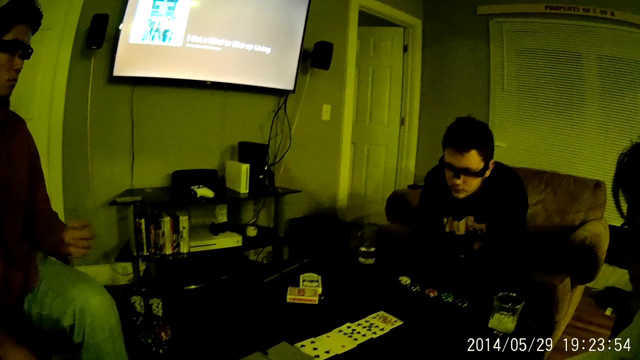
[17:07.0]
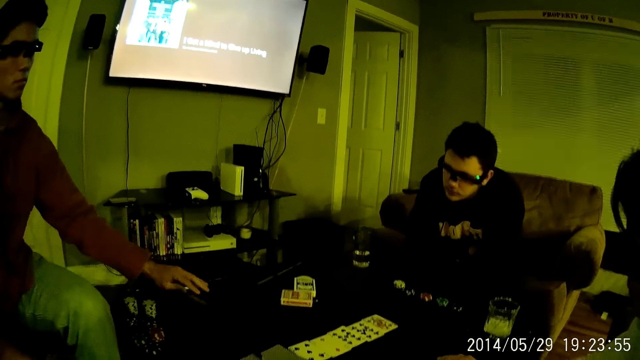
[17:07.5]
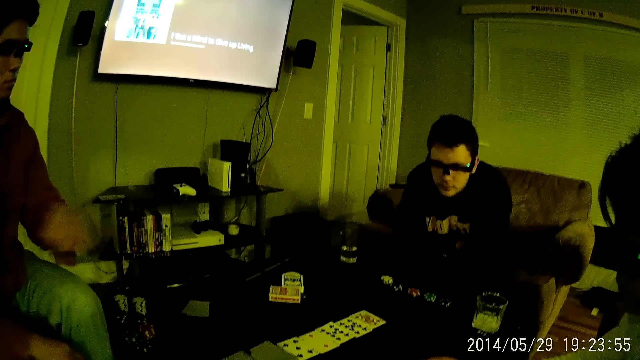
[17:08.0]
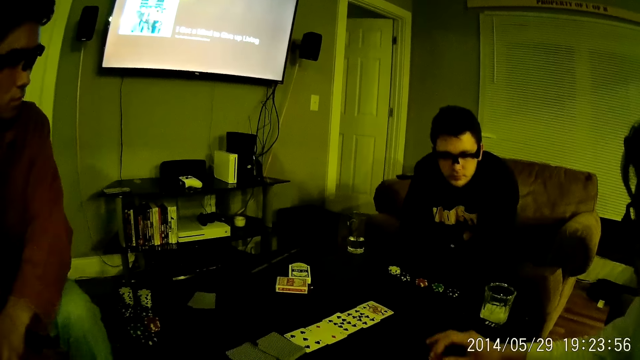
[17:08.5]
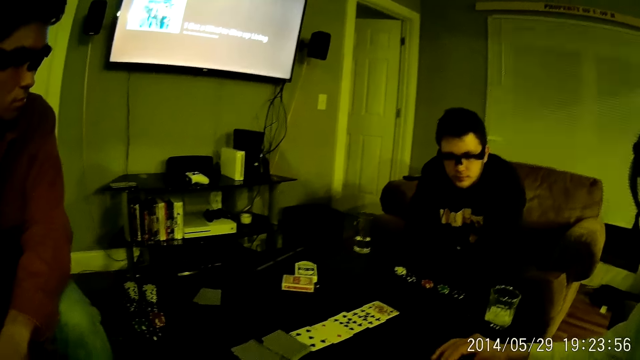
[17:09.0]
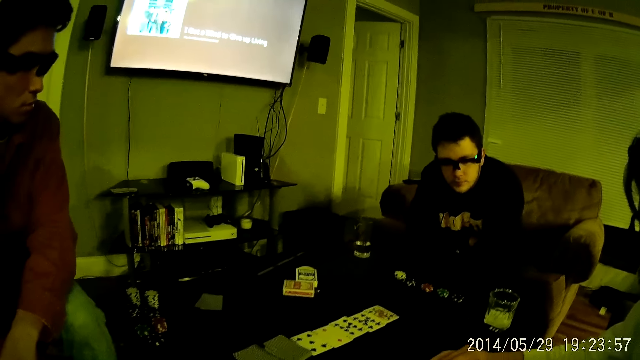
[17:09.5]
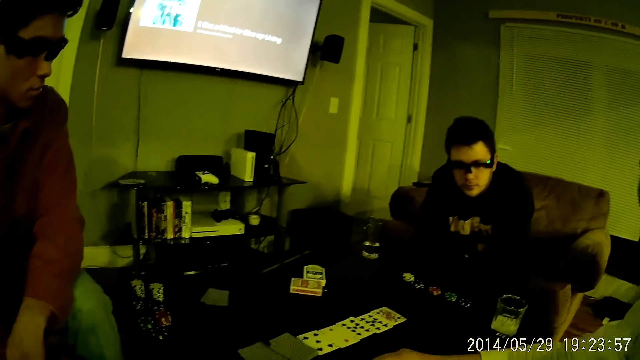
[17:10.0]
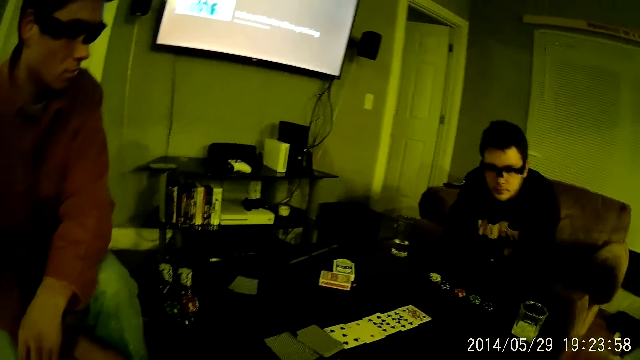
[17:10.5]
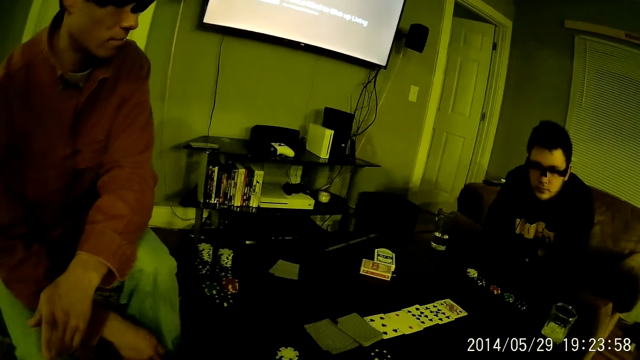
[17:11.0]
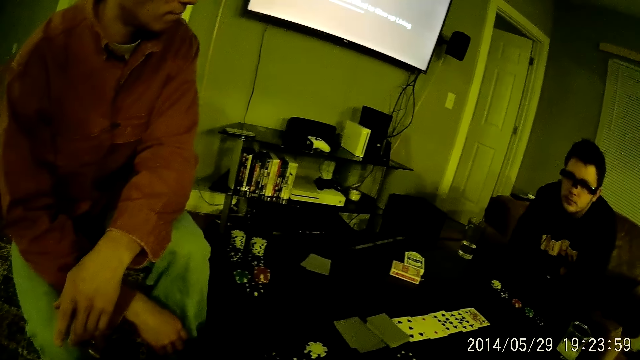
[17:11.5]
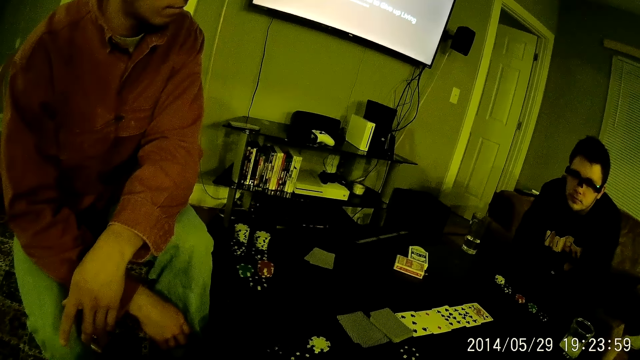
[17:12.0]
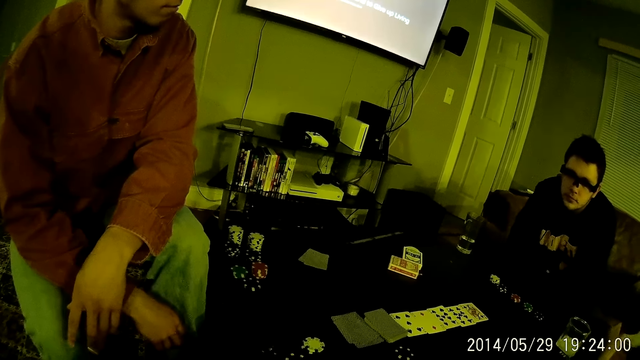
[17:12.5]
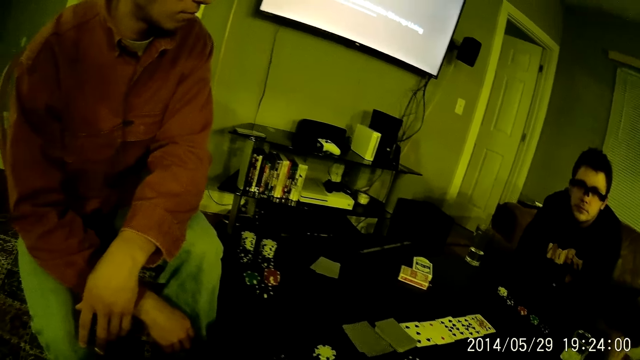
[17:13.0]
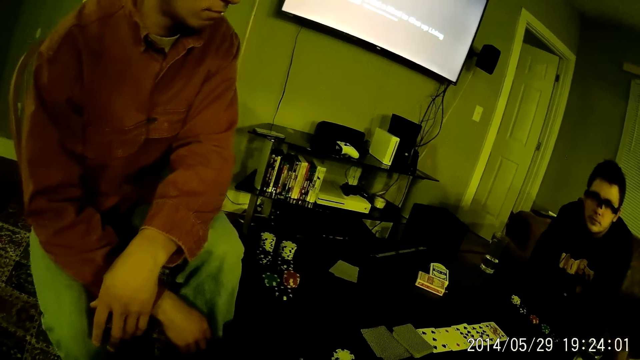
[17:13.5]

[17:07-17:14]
A man drops the card on the table with his left hand. Another man hits the table with his right hand. The first man rests his hand on the thigh.

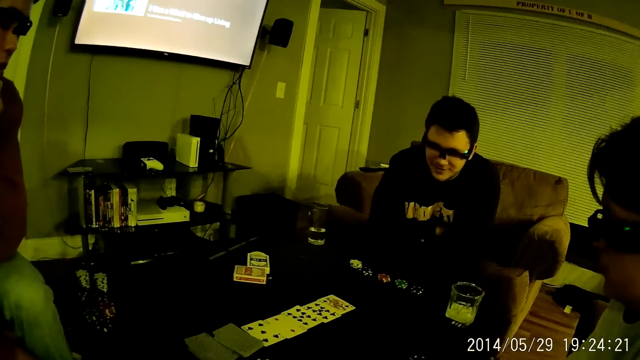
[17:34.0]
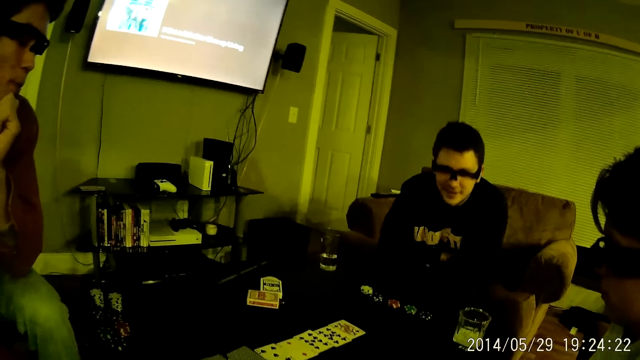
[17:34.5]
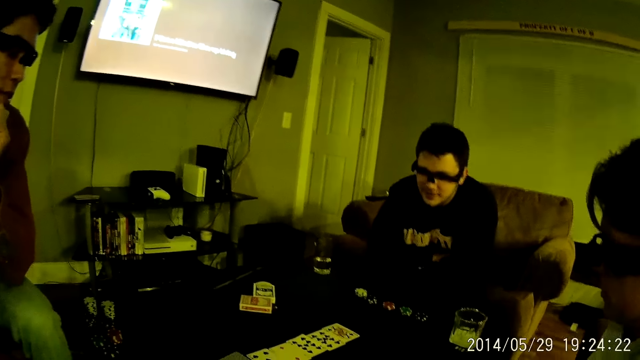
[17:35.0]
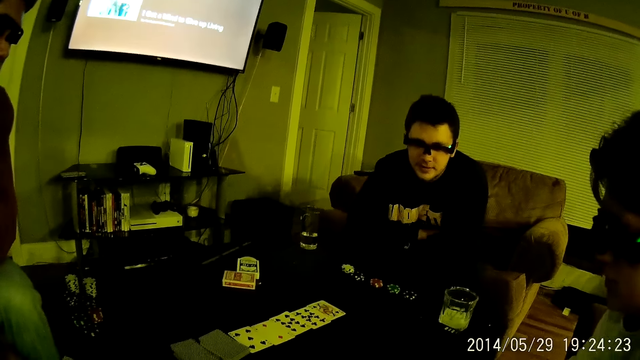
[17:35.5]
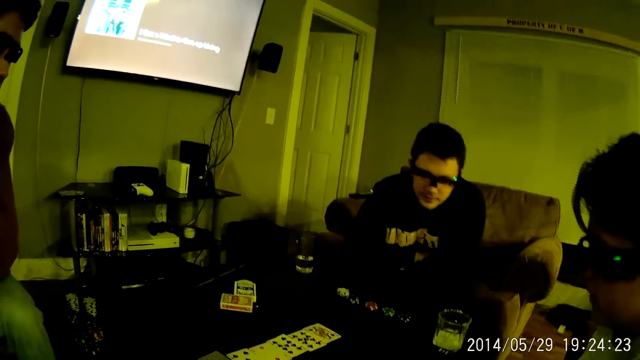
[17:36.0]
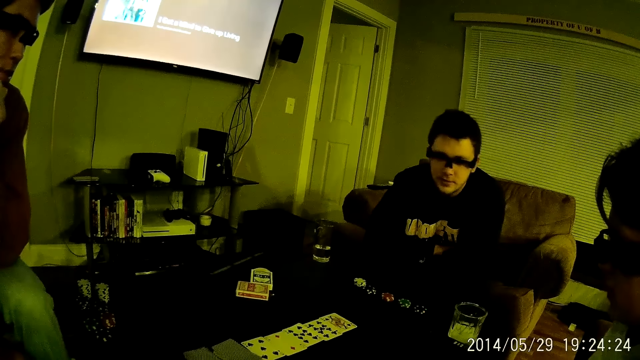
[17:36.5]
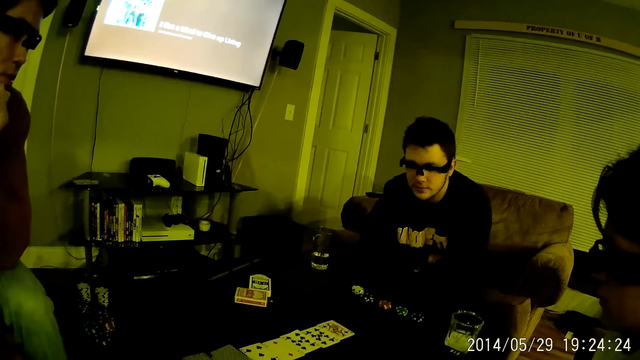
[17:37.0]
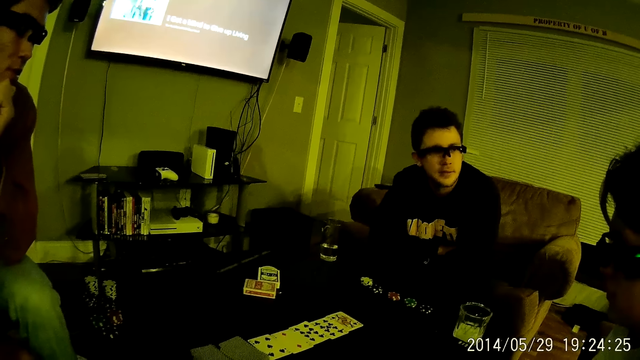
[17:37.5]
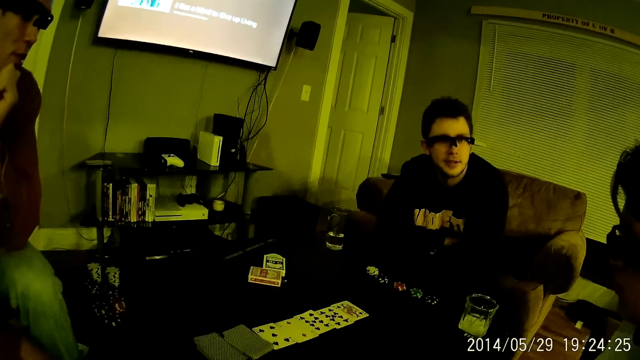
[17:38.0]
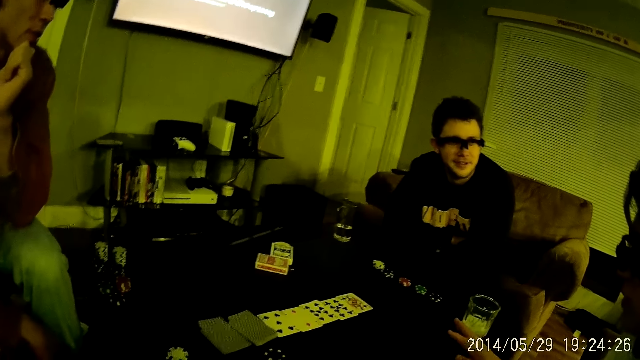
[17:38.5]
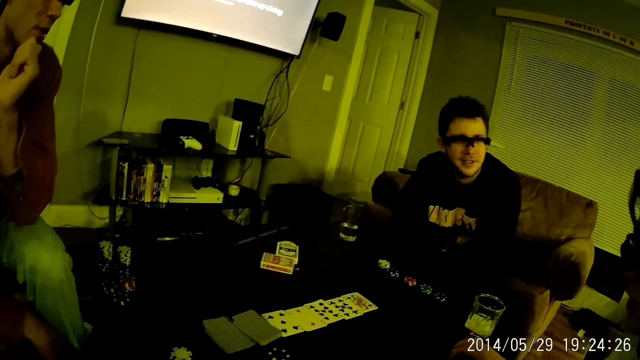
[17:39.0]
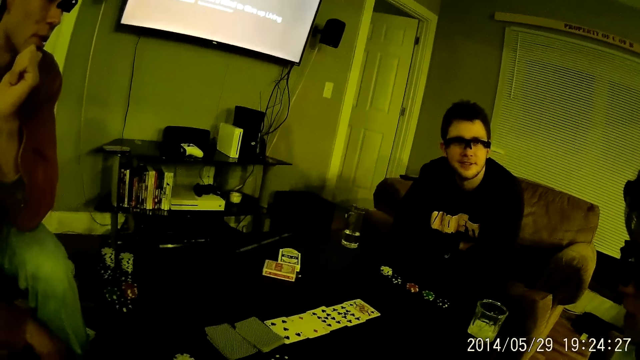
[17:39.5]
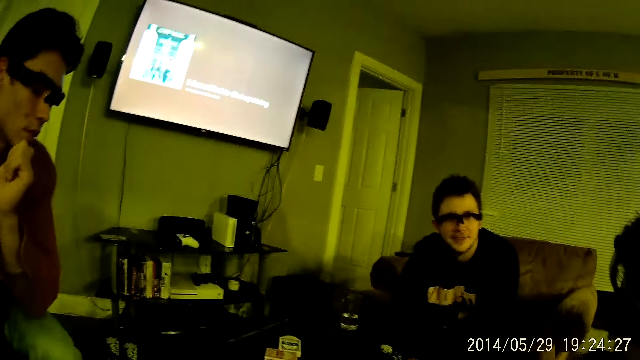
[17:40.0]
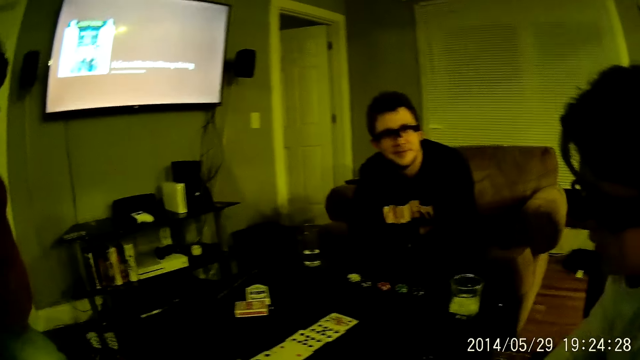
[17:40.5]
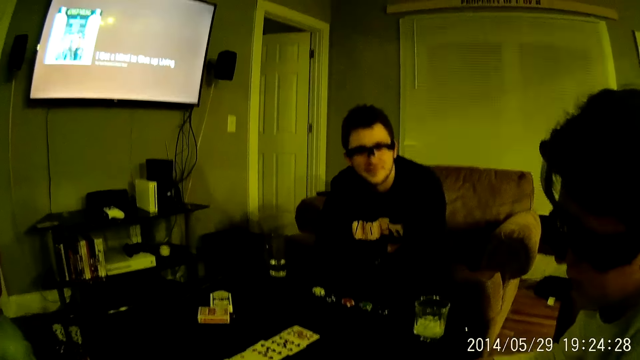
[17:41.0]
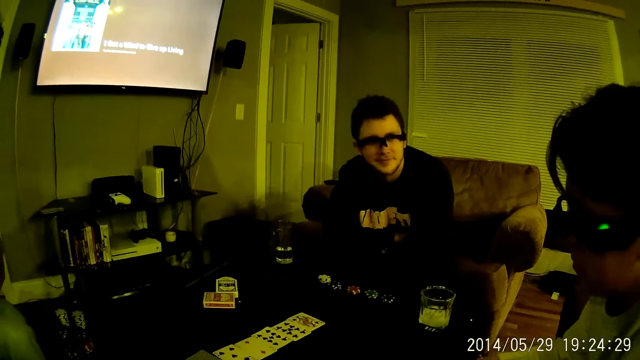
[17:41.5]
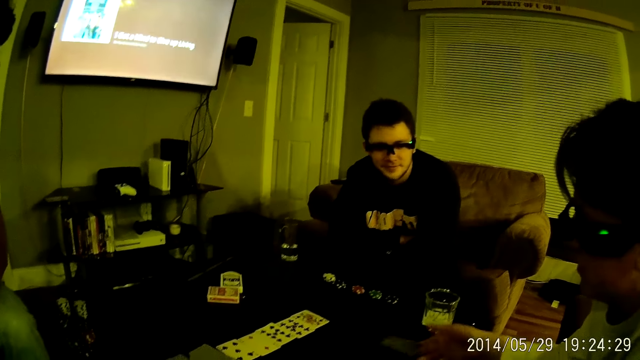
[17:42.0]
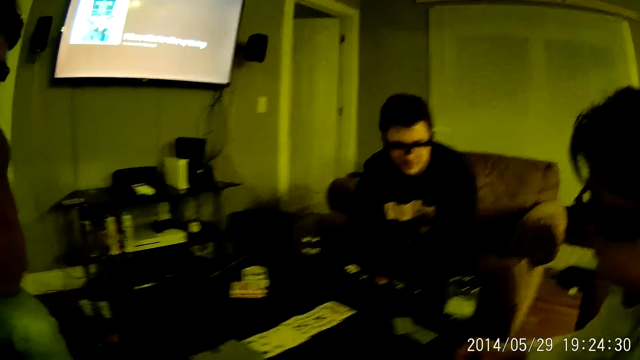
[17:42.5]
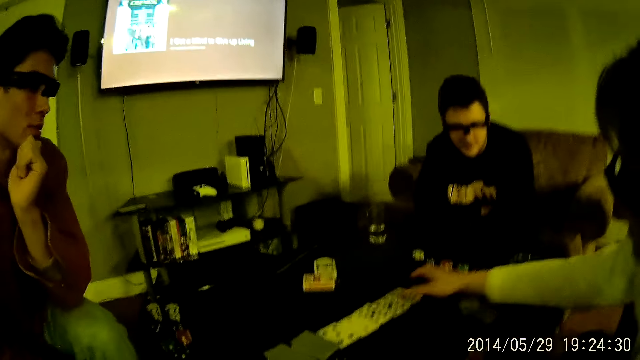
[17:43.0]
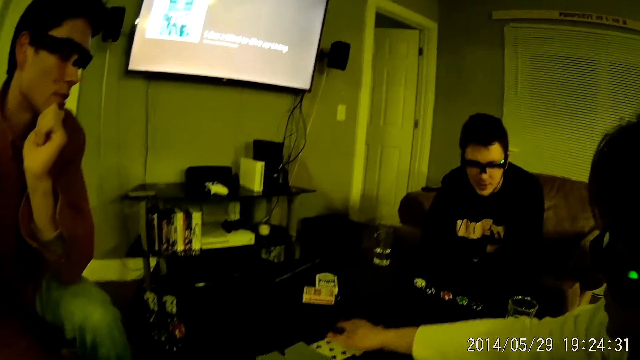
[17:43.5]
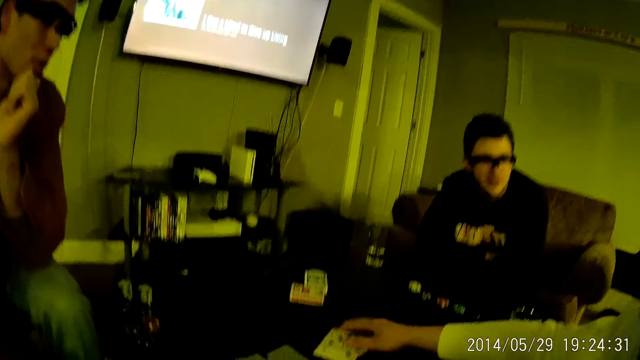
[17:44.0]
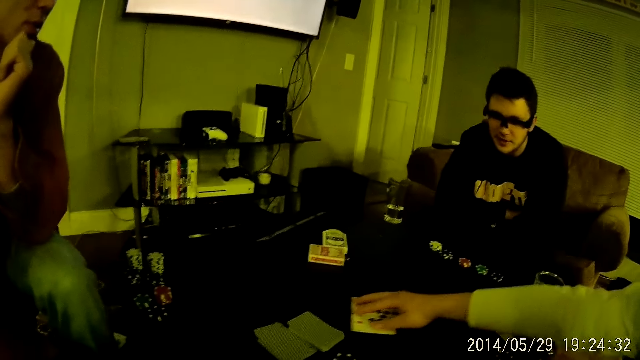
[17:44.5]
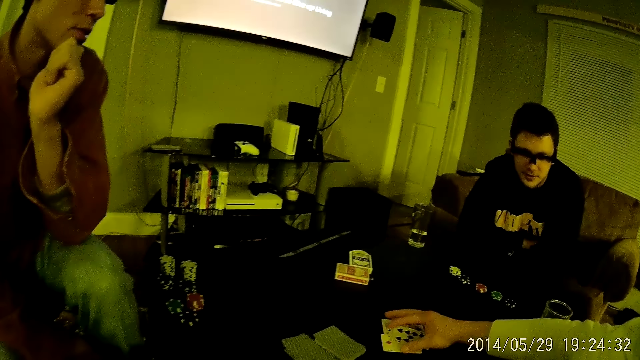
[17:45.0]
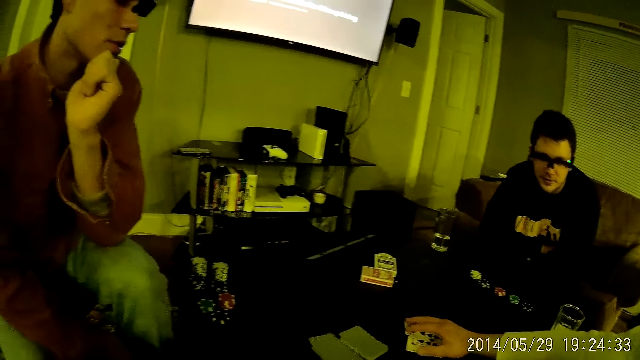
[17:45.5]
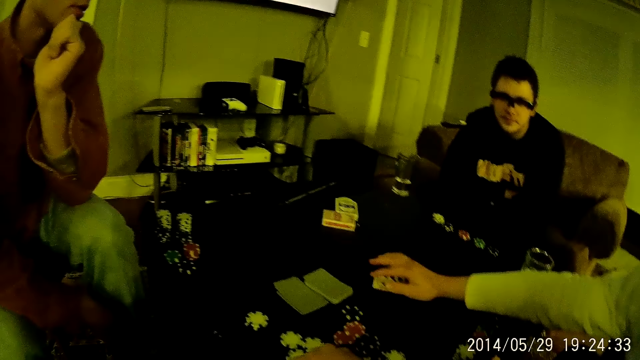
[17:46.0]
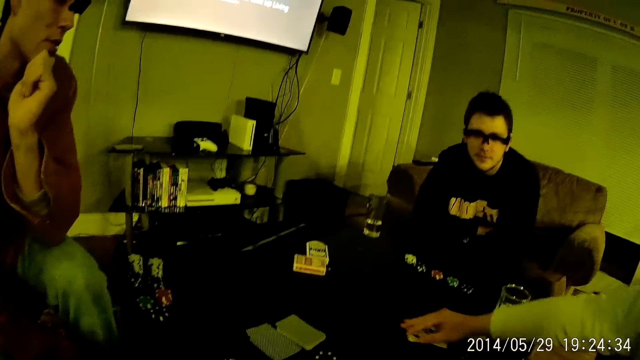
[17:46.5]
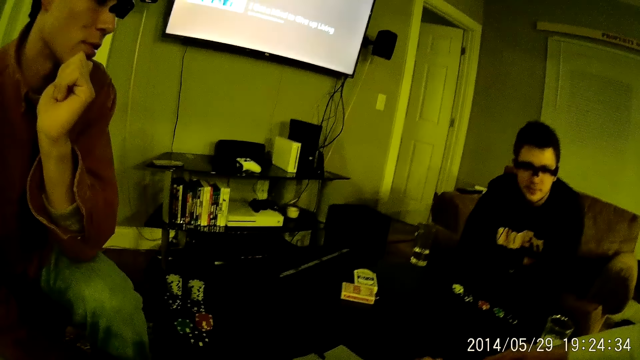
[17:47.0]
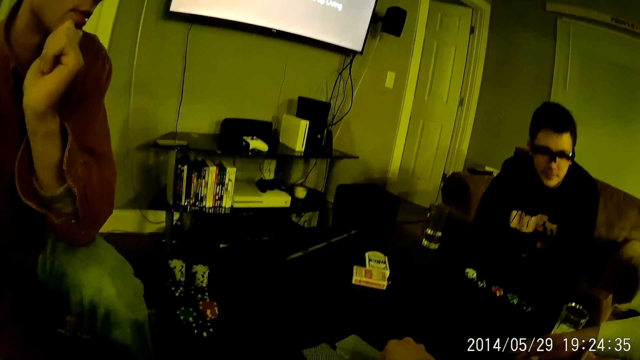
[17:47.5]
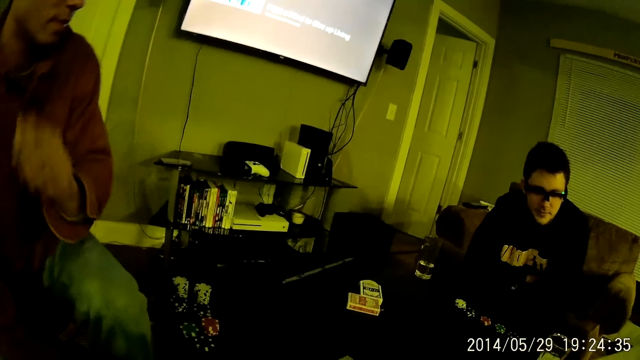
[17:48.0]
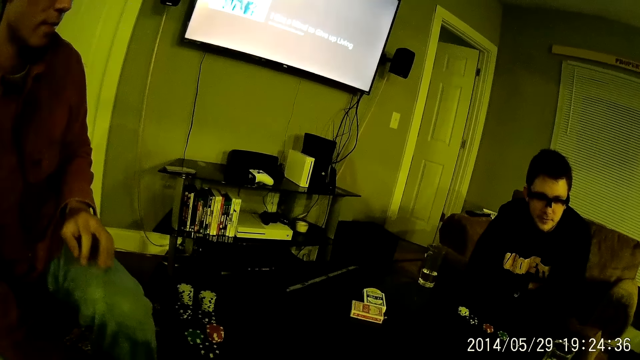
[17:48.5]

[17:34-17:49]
A man talks to another man. A man drops cards on the table with his right hand and packs the cards from the table with his right hand. The other man moves his hand. He moves the cards.
